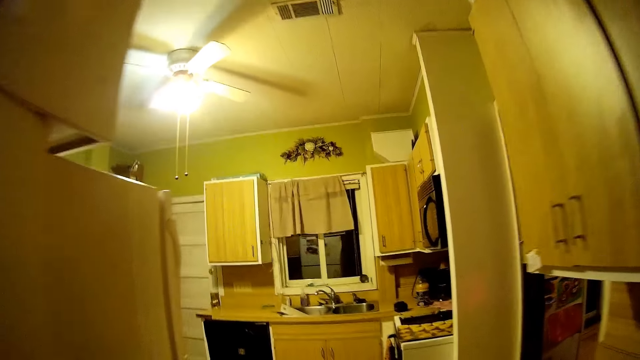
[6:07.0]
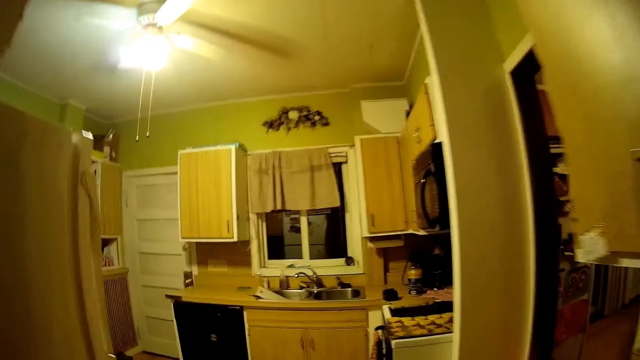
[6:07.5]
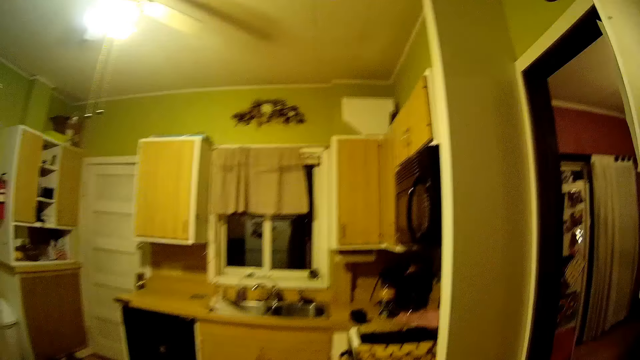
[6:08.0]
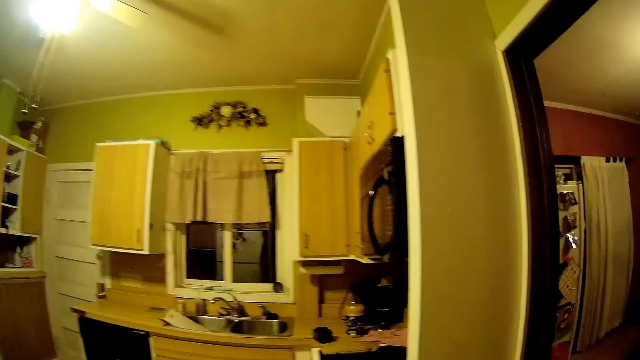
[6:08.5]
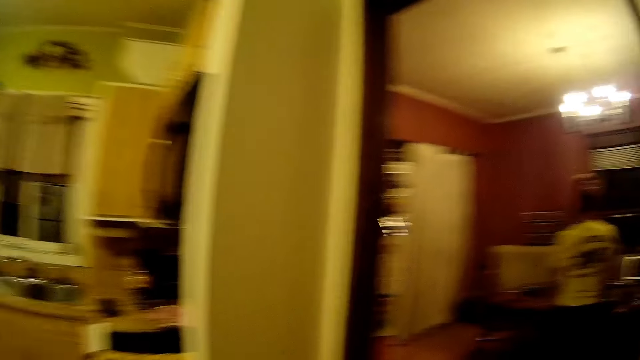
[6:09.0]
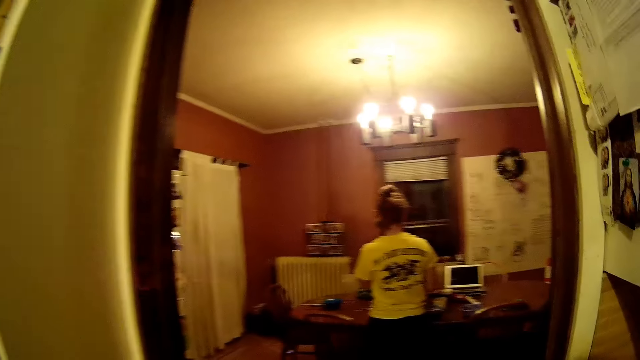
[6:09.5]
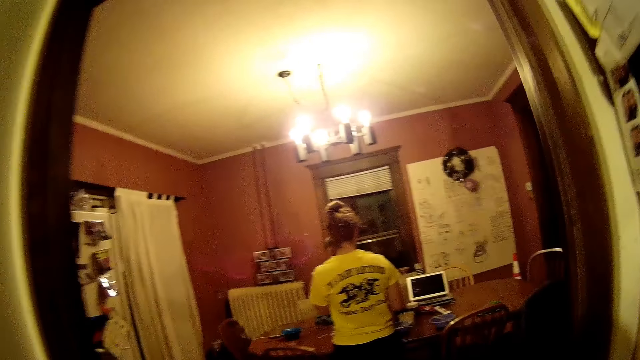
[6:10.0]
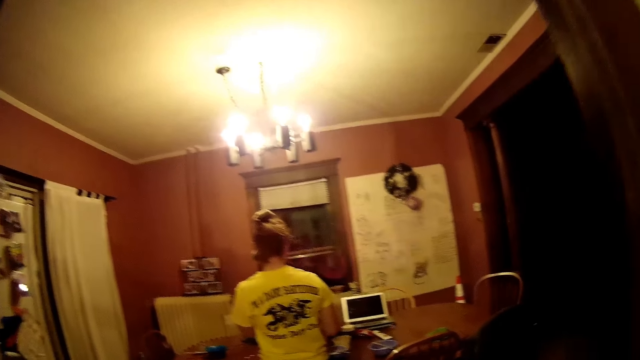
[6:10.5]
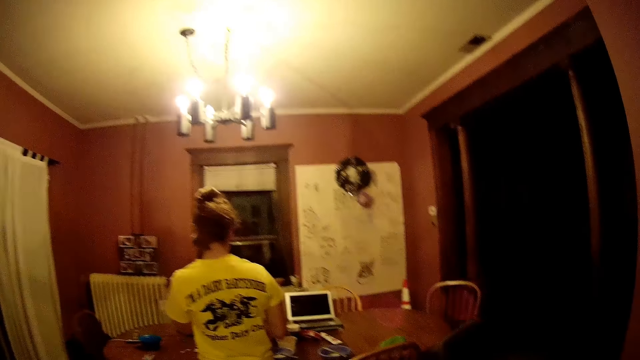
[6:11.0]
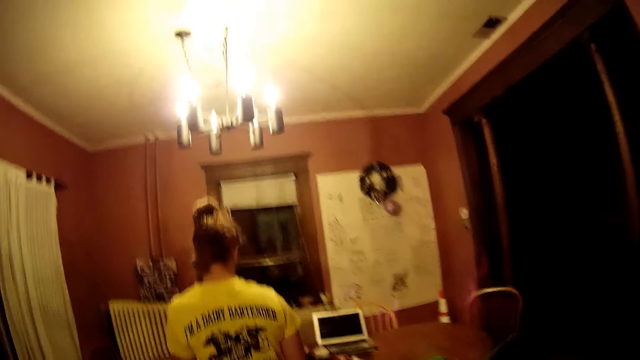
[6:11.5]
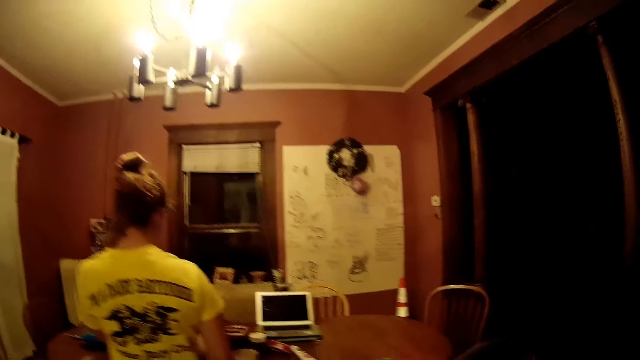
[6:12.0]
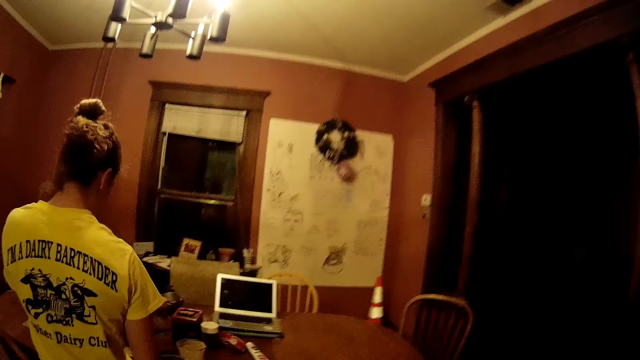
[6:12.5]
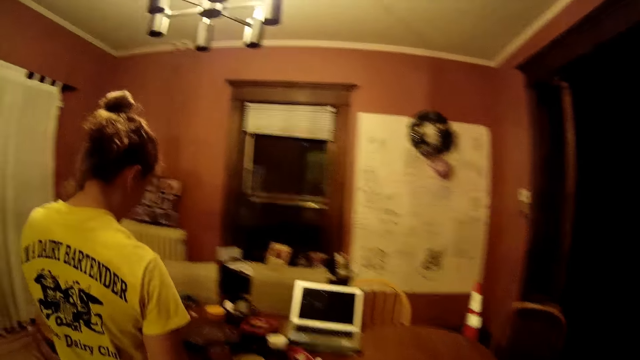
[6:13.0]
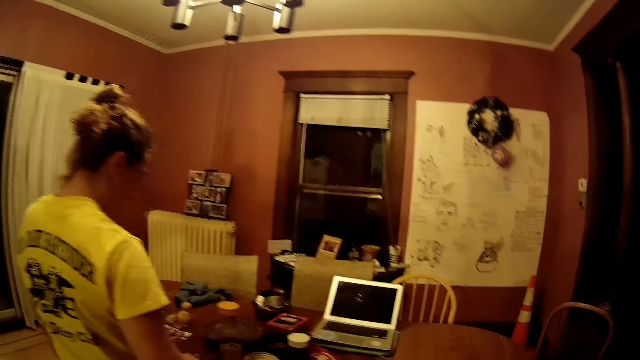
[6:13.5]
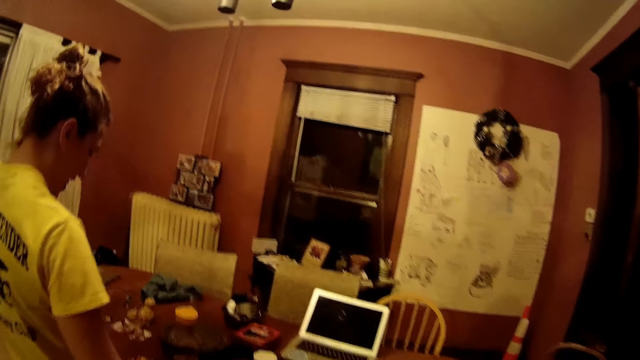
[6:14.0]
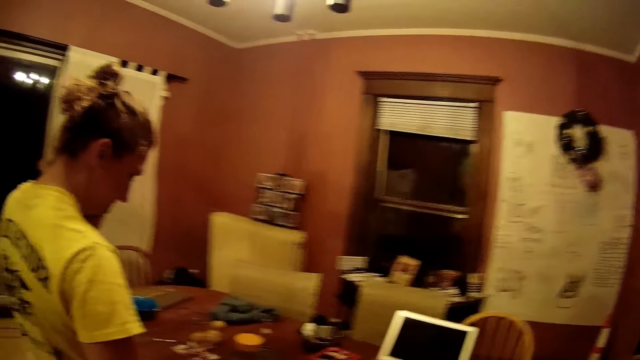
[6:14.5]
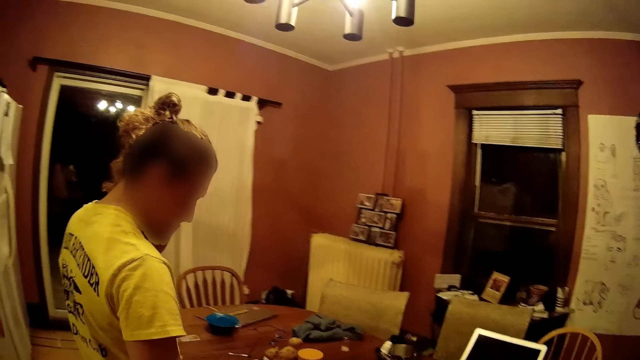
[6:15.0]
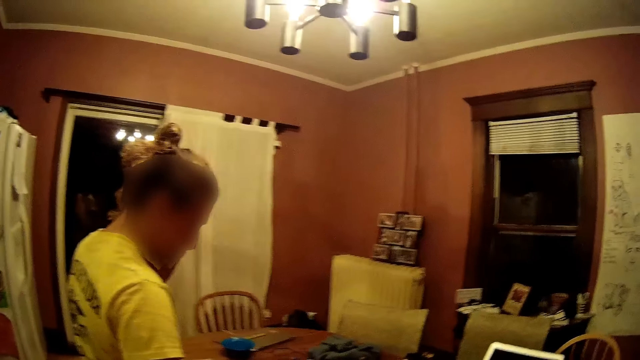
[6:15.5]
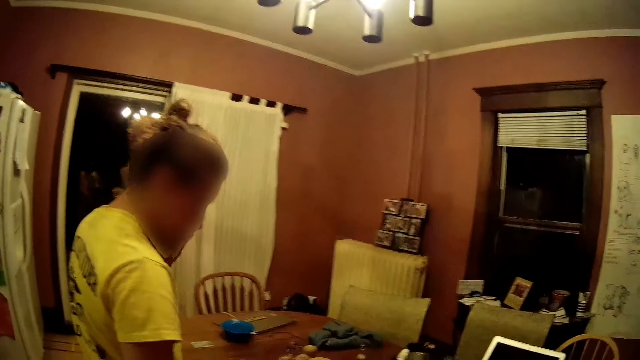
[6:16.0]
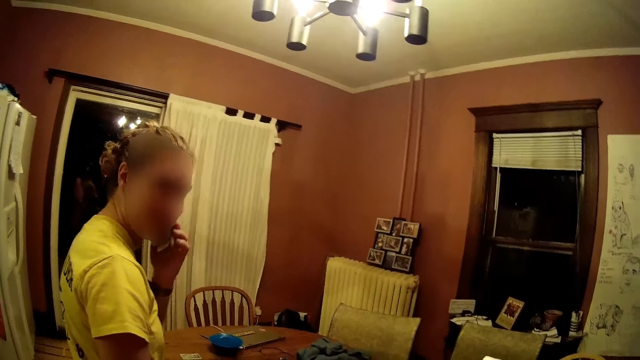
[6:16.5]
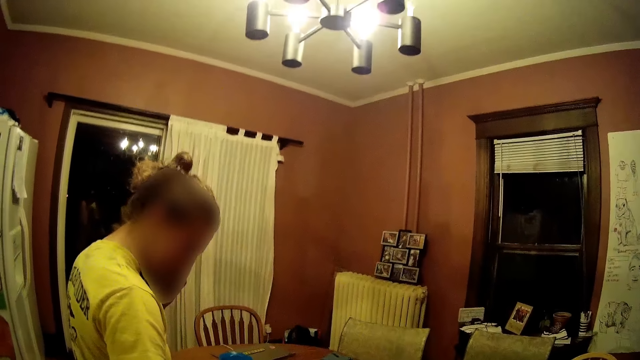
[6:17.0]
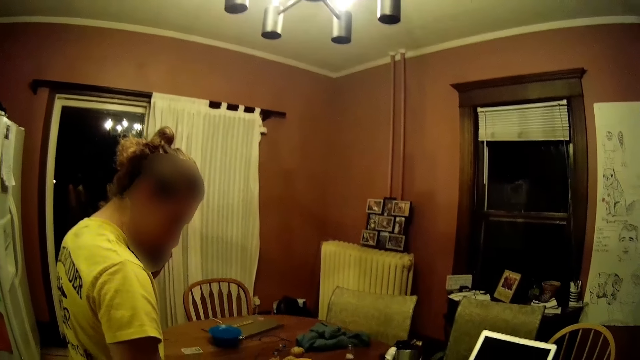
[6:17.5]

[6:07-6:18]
The camera wearer walks into a dining room. A woman receives a phone call with her left hand. The woman talks on the phone.

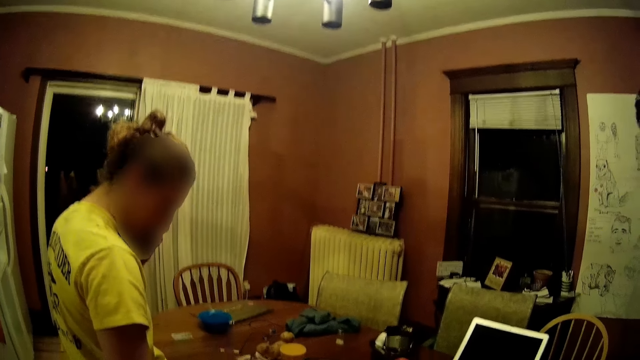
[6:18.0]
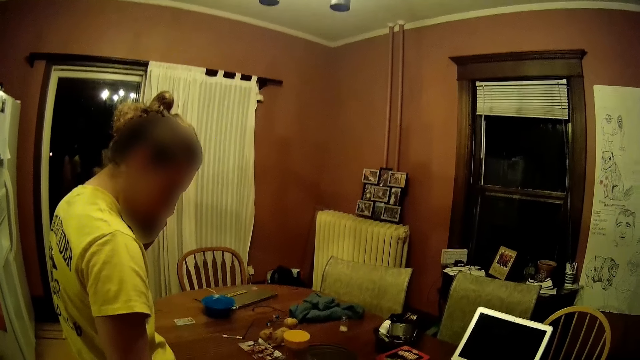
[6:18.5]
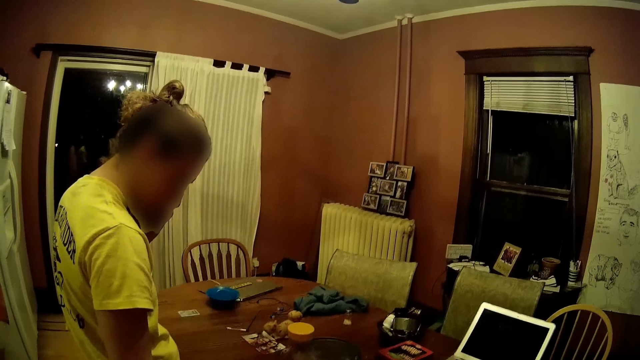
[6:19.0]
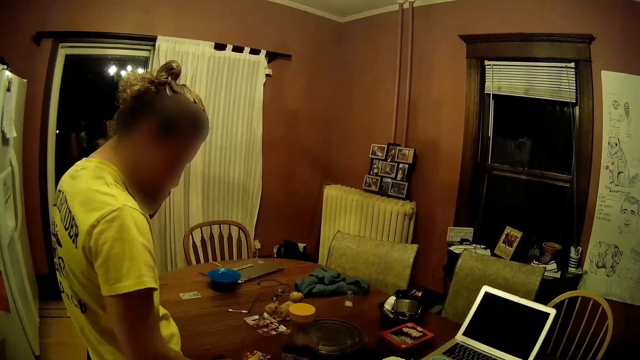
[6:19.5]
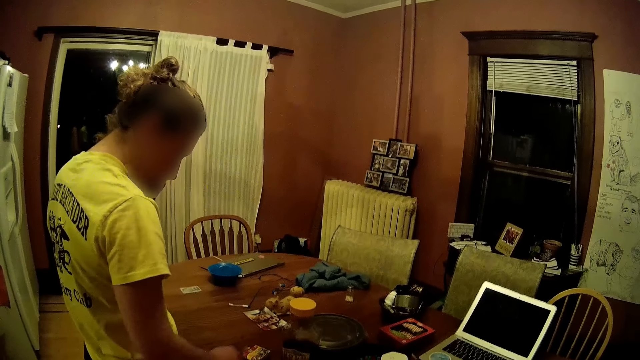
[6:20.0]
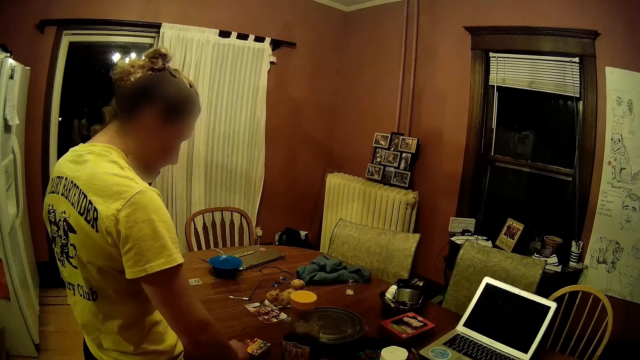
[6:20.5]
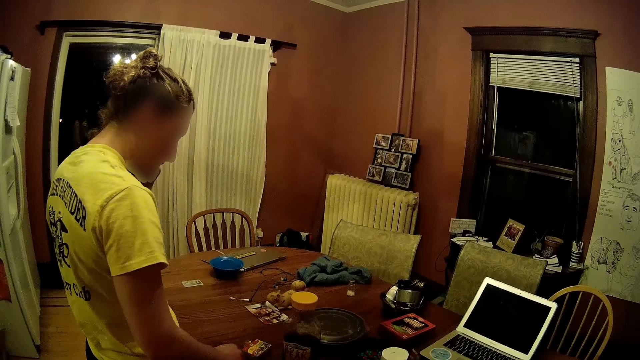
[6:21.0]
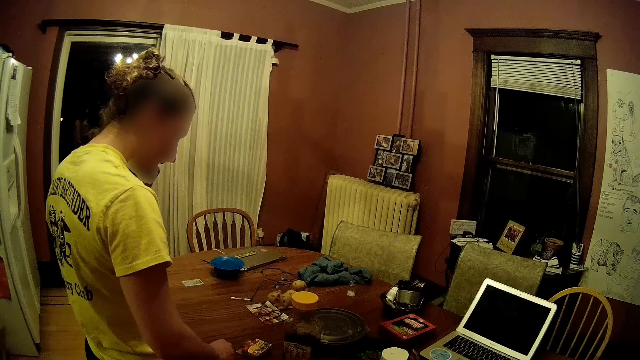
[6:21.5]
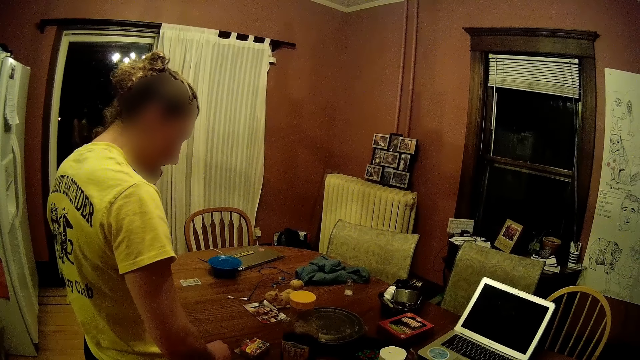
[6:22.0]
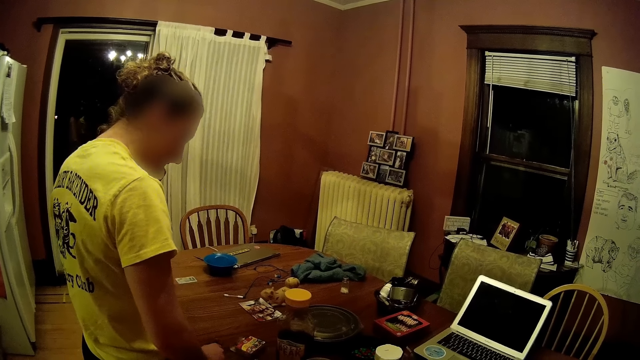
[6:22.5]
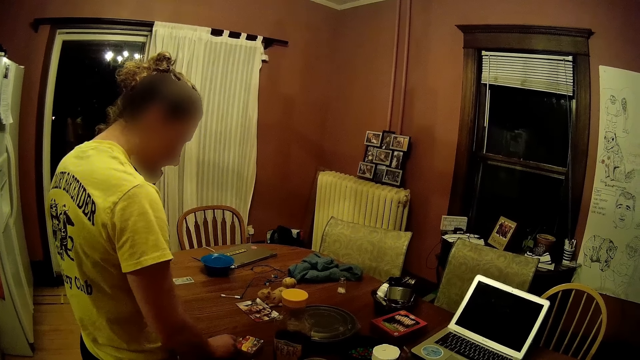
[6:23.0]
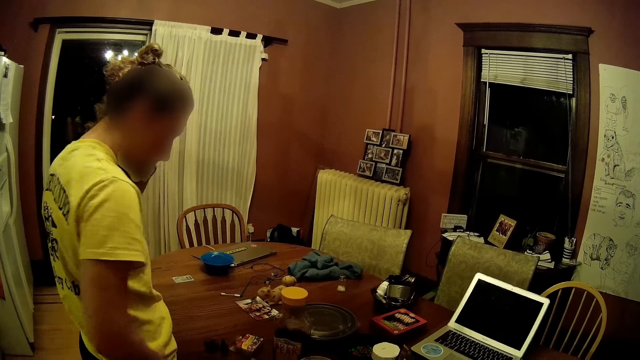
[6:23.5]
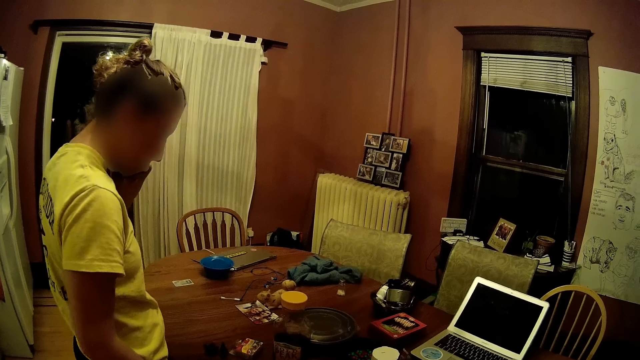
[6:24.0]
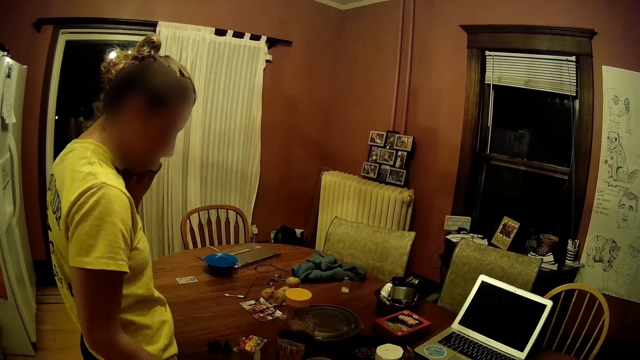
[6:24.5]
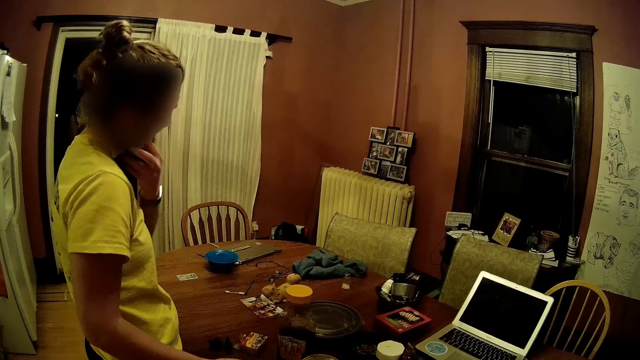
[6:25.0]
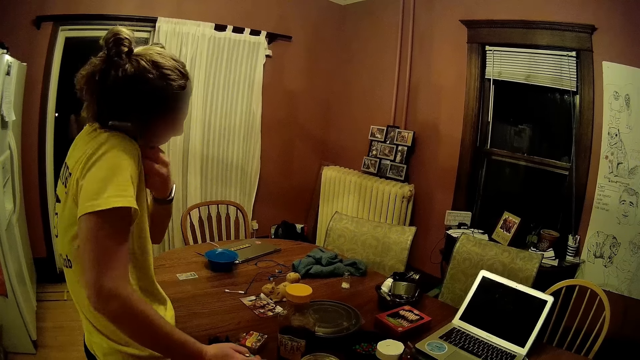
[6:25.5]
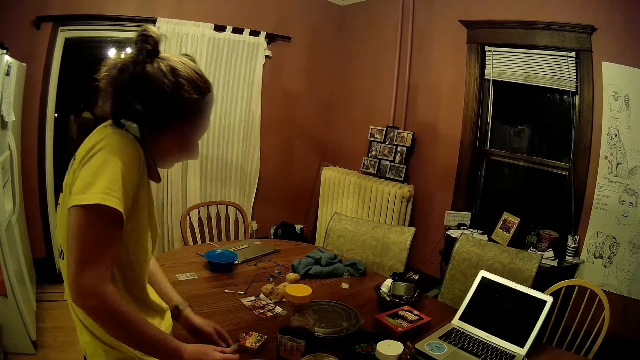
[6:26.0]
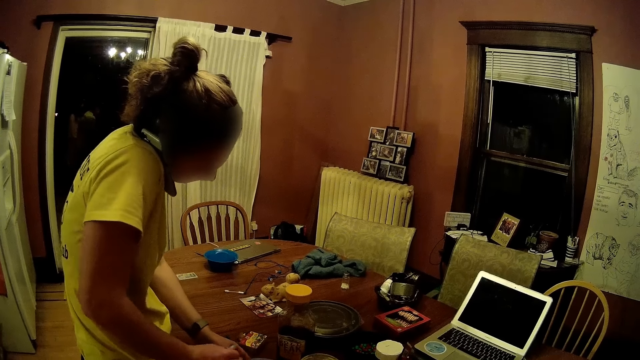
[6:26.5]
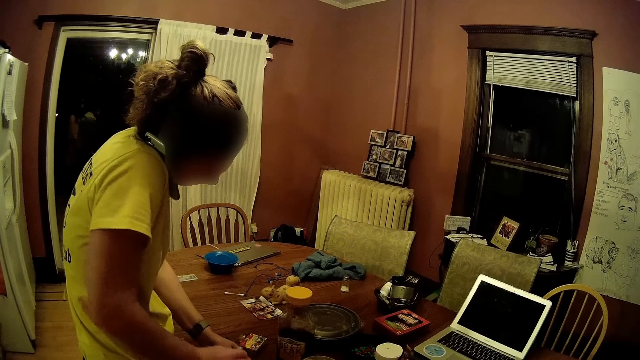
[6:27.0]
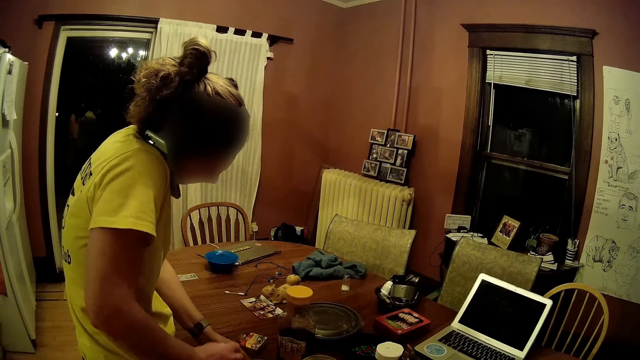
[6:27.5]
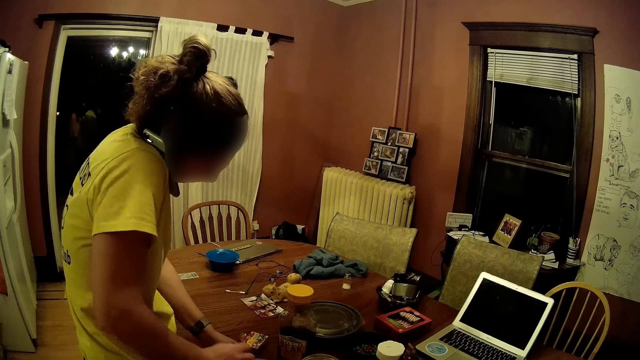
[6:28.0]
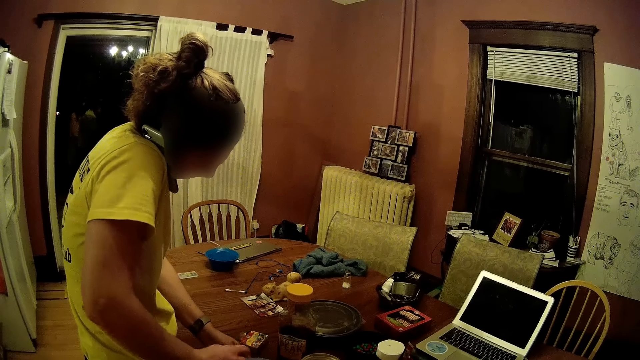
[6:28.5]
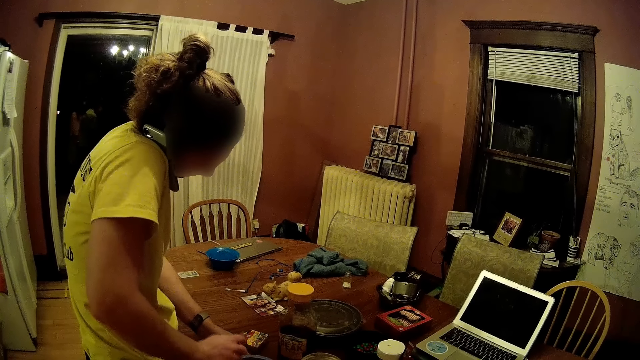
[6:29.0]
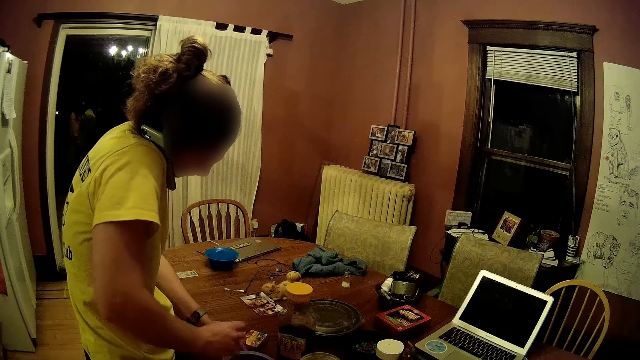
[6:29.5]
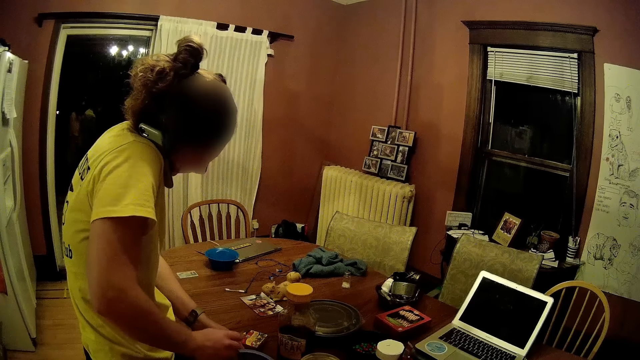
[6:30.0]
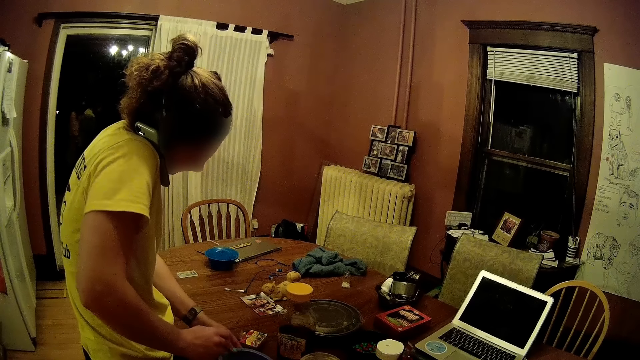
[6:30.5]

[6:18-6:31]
The woman picks up an item on a dining table with her right hand. The woman puts the phone to her right ear with her left hand. The woman picks up a knife on the dining table with her right hand. The woman holds a bowl on the table with her left hand. The woman lowers her hand. The woman stirs with the knife on her right hand in the bowl.
